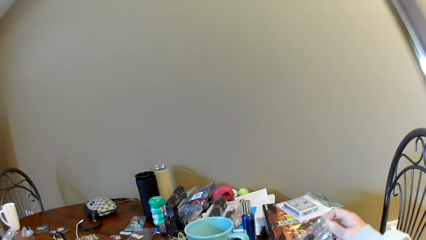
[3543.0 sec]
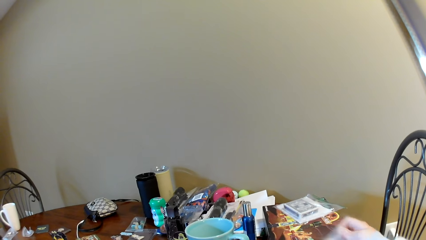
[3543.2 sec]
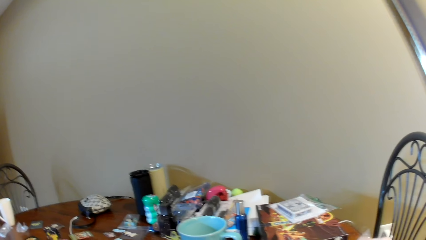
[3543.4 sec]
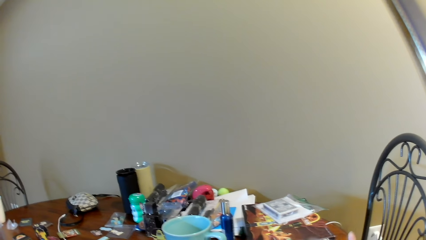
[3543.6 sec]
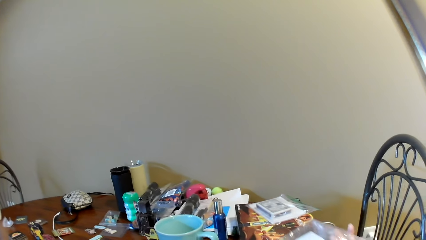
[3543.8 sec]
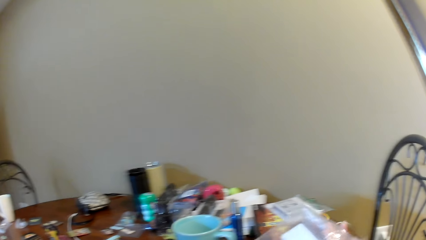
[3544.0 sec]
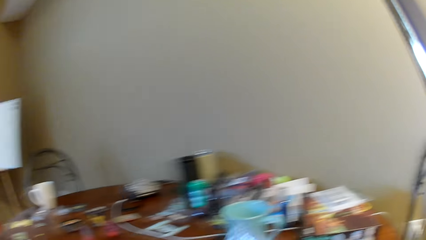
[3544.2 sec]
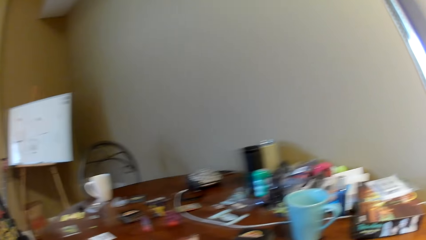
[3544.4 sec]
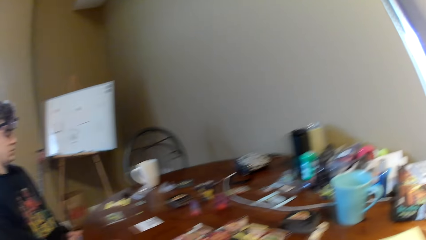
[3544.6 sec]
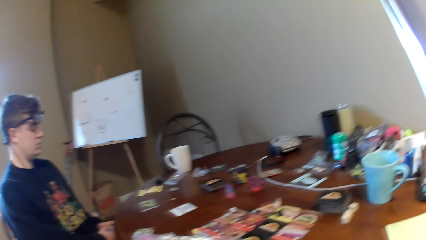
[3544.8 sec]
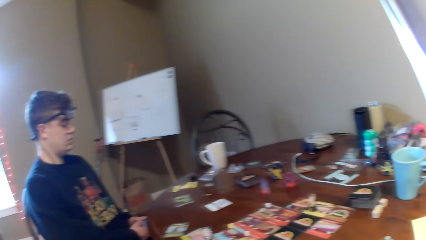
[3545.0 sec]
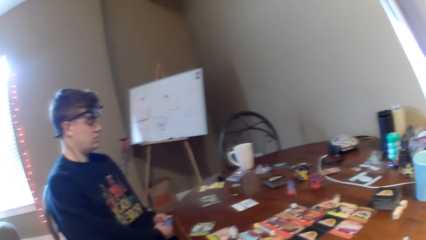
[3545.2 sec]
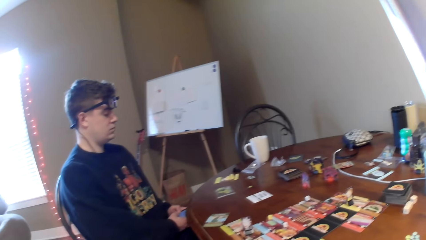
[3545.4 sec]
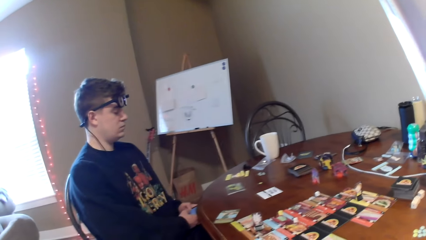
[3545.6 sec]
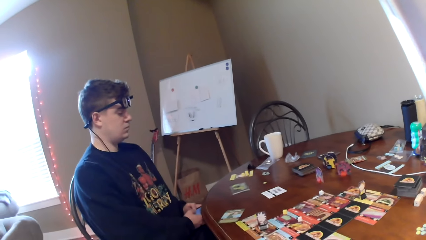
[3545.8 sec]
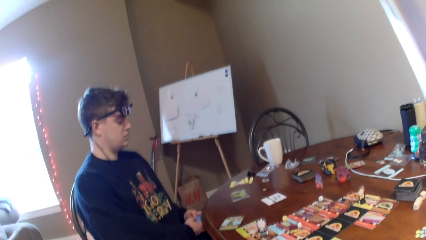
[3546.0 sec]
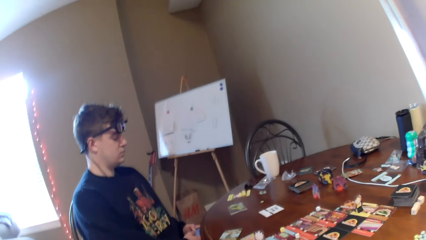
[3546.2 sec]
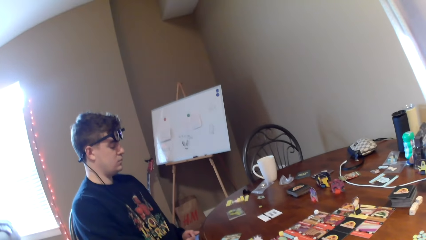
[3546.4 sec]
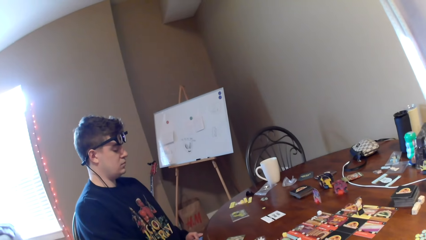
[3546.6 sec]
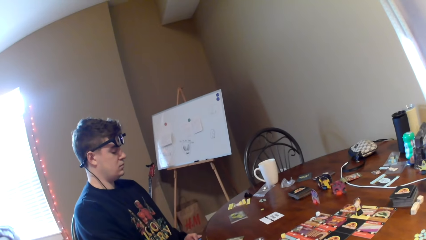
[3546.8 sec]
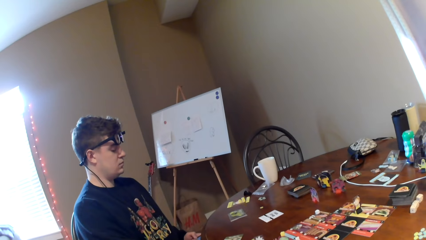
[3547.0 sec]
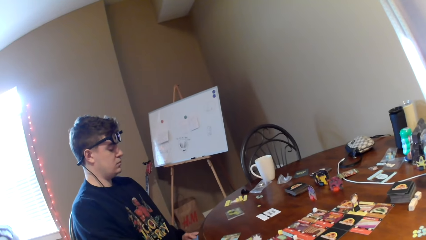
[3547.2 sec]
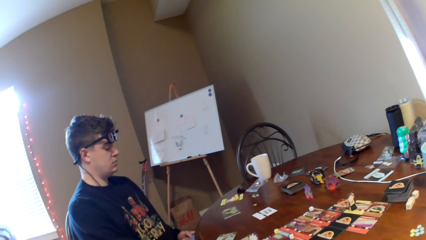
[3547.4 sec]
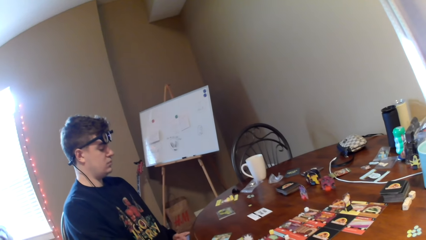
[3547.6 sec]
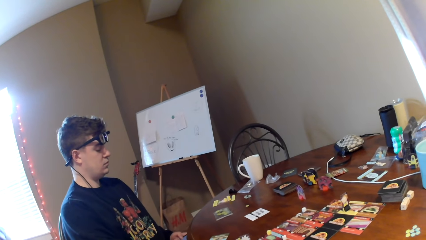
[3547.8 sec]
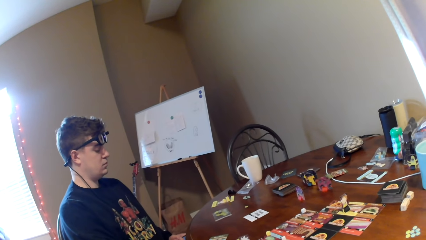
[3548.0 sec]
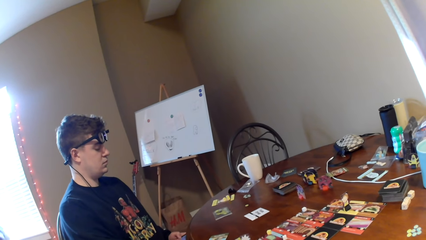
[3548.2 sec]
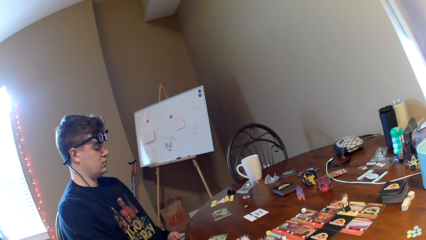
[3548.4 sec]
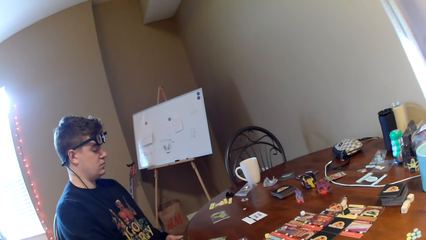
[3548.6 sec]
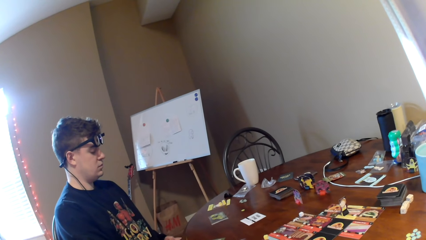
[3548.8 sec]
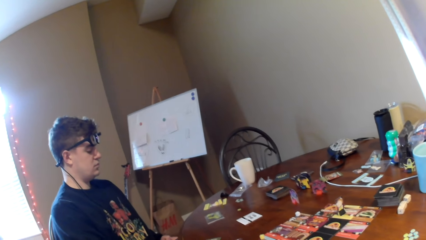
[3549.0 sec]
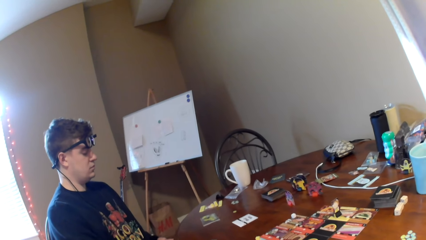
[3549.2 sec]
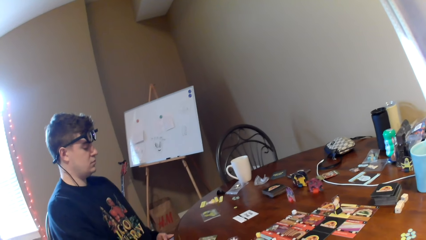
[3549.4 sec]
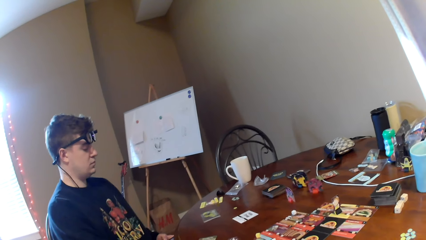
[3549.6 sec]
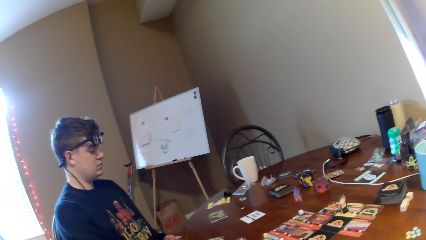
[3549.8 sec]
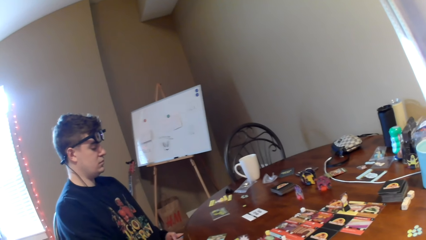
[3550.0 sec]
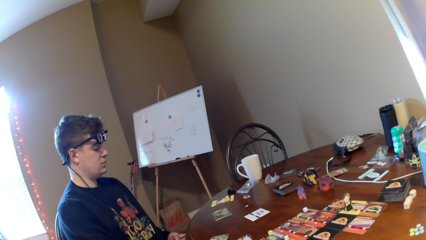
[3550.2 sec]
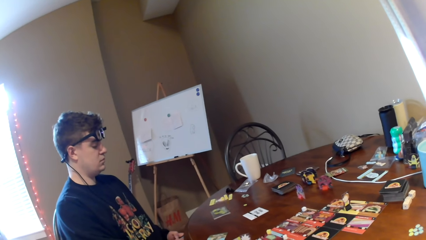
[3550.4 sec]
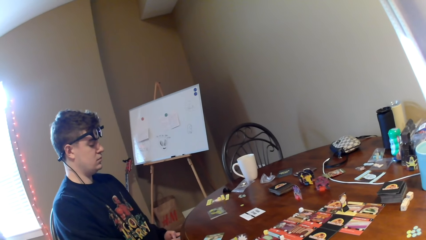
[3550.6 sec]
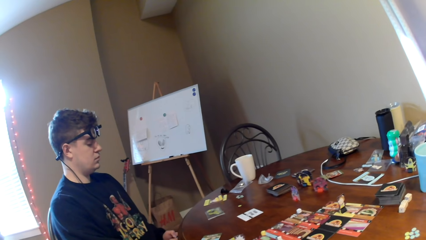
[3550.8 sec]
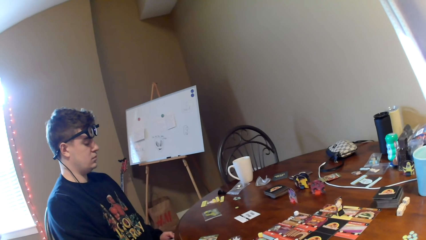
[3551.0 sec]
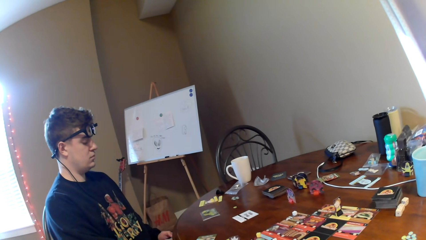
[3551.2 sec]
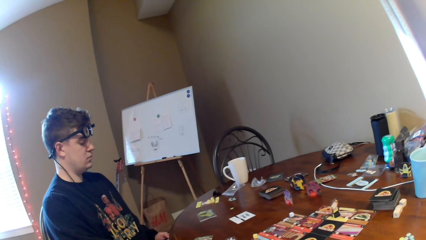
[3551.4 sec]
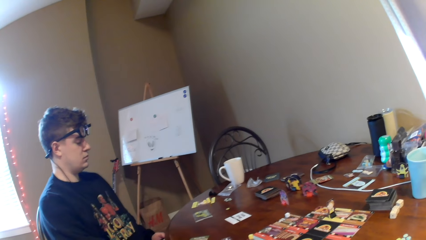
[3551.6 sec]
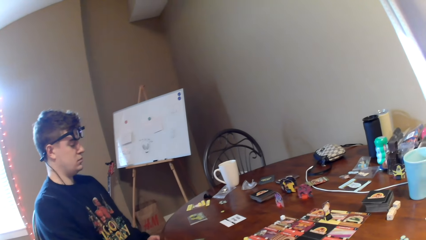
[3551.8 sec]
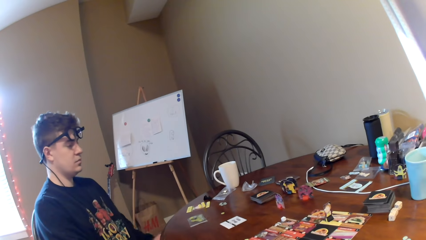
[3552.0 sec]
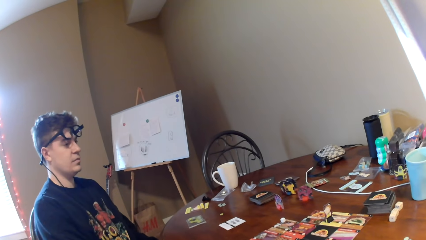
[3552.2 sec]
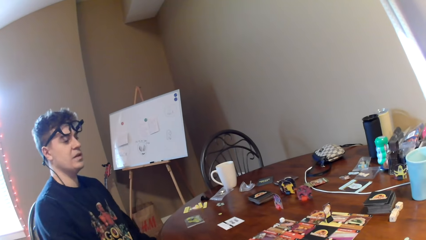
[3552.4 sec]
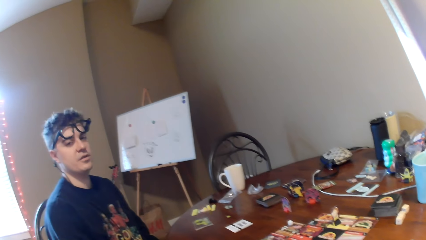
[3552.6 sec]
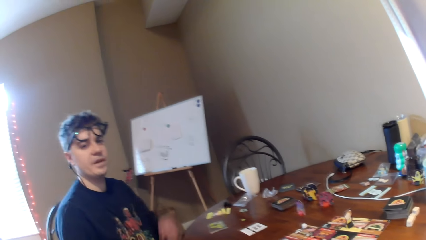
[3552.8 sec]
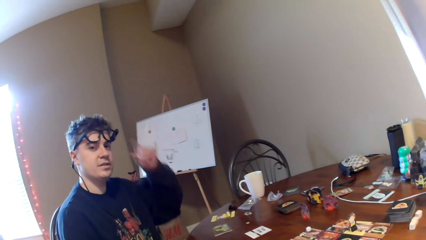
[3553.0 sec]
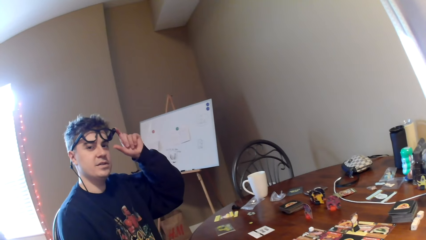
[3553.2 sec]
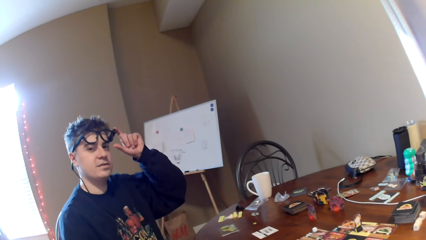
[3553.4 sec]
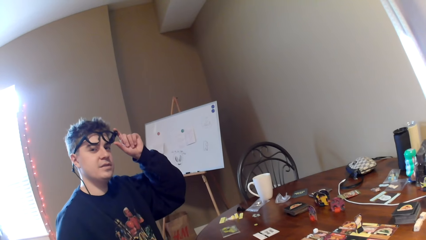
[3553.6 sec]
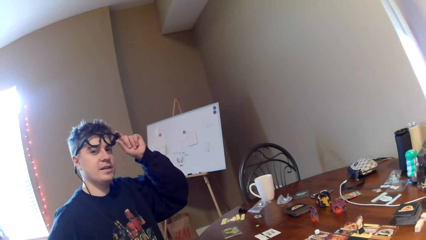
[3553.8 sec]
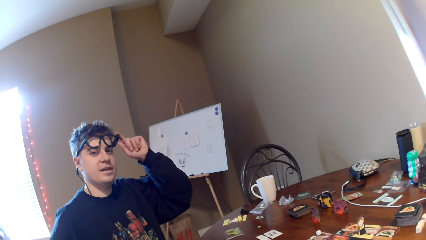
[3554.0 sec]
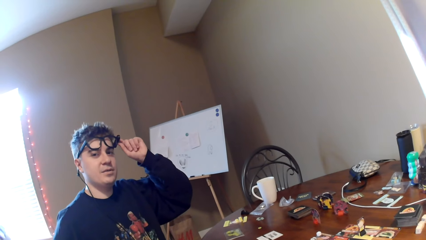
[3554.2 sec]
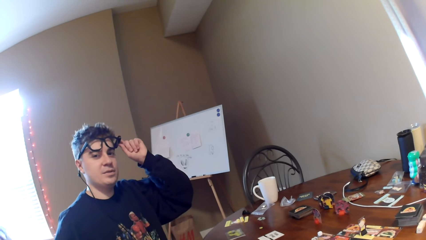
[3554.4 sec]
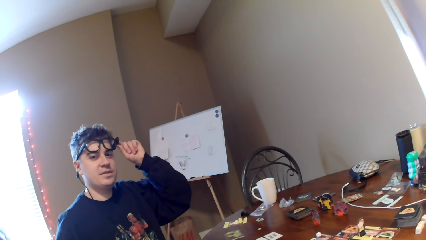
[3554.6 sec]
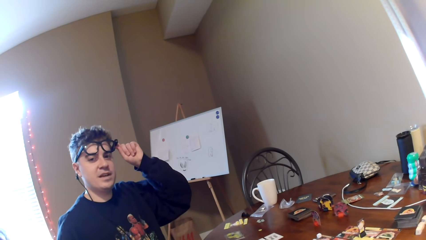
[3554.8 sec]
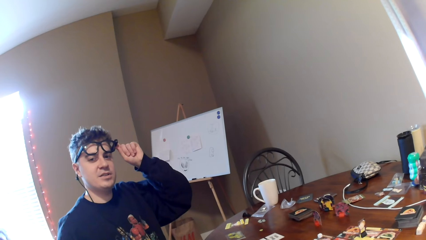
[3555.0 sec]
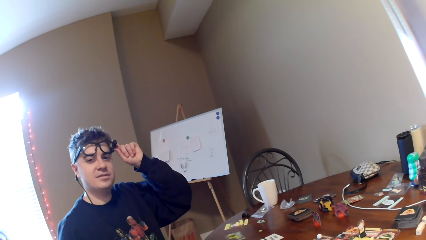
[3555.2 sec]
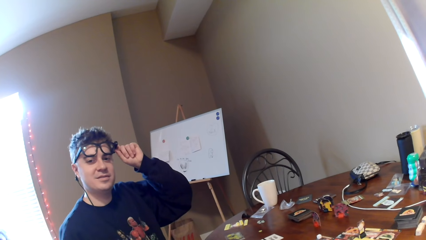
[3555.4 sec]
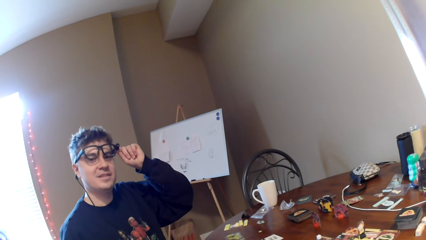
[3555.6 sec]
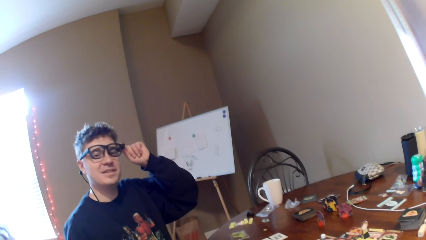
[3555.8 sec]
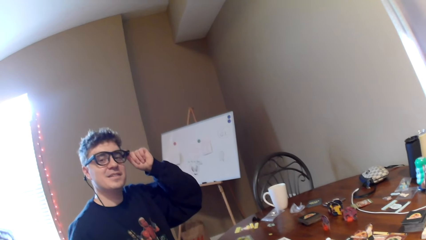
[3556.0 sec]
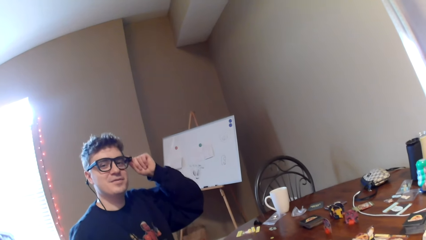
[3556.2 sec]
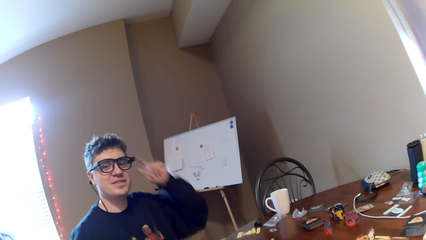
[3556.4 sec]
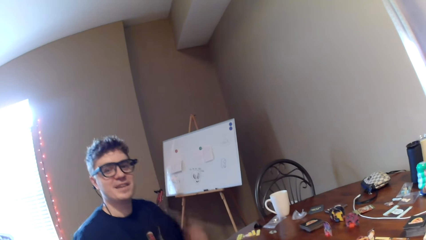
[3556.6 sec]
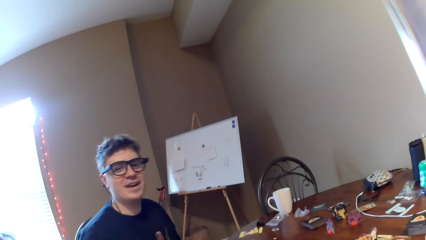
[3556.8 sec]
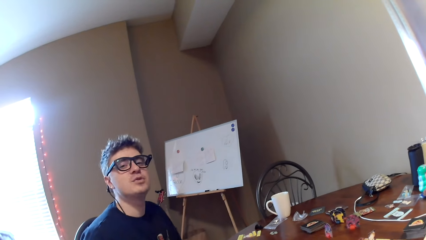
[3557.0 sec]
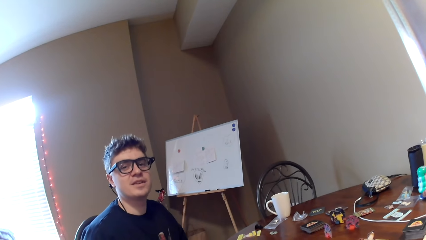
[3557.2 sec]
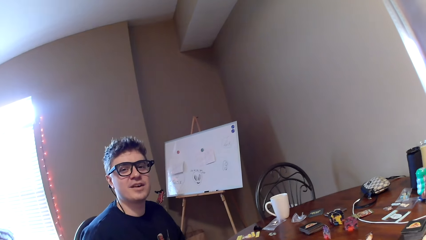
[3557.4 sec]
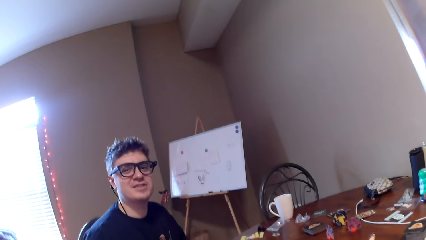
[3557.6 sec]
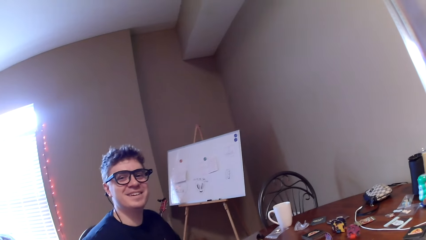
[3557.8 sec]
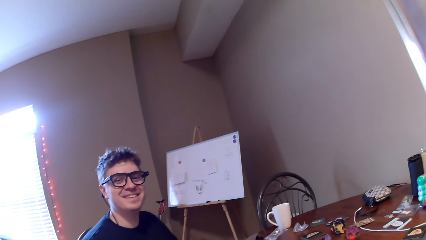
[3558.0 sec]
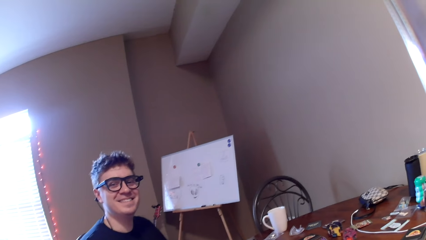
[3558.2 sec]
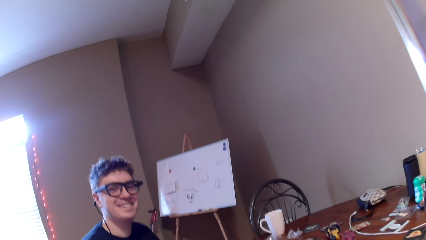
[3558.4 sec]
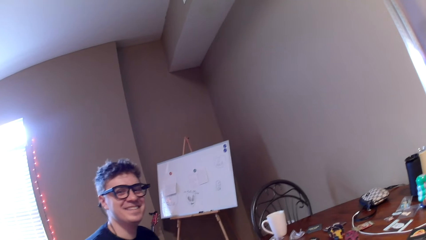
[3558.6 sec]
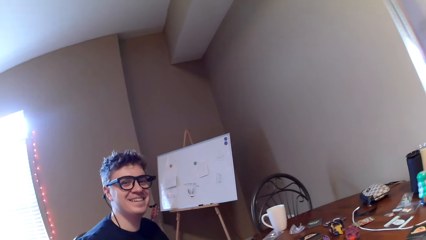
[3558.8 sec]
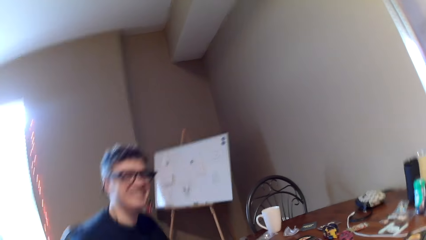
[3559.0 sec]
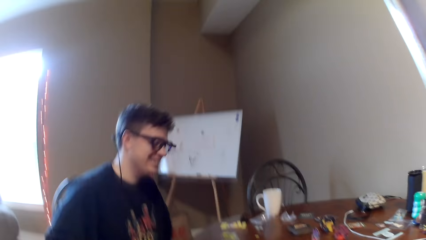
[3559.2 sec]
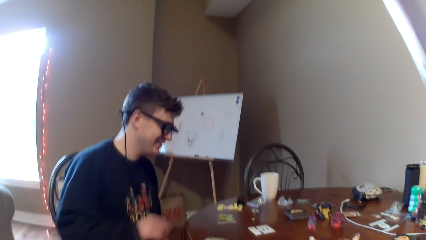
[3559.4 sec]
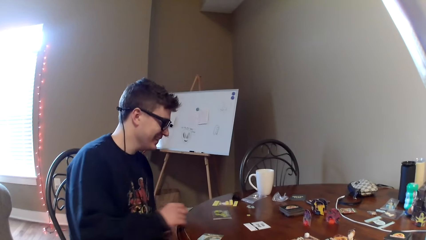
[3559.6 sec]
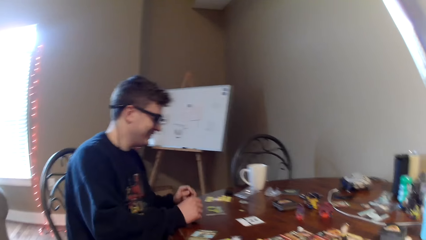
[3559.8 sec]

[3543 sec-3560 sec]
The camera wearer takes a sachet. A man converses with the camera wearer. The man touches the eyeglasses and adjusts the eyeglasses.
